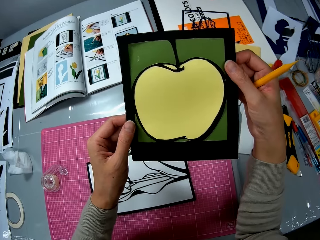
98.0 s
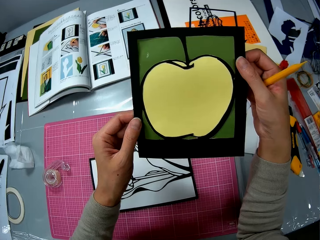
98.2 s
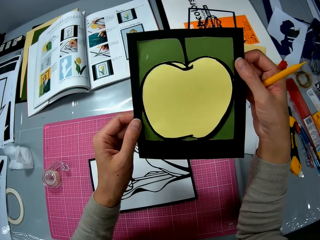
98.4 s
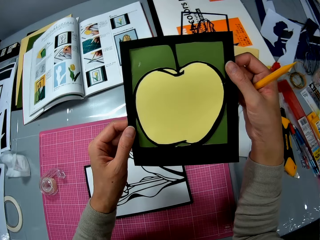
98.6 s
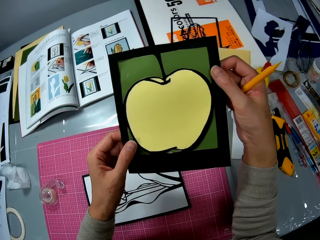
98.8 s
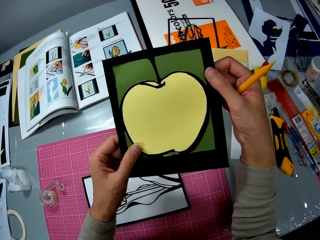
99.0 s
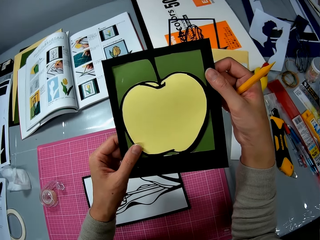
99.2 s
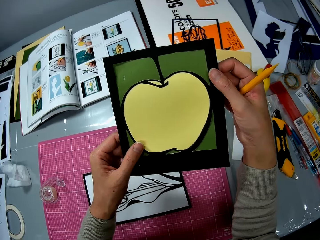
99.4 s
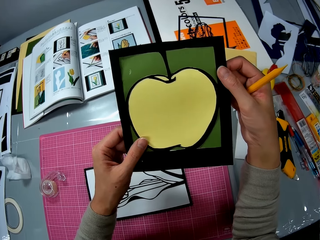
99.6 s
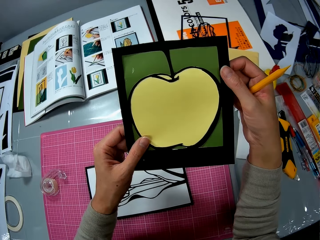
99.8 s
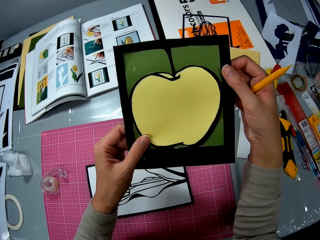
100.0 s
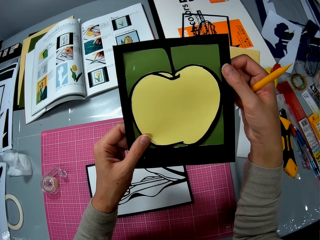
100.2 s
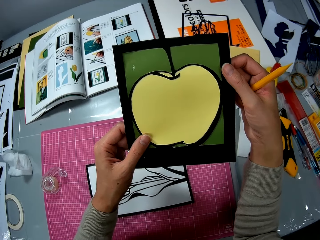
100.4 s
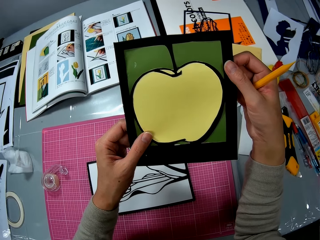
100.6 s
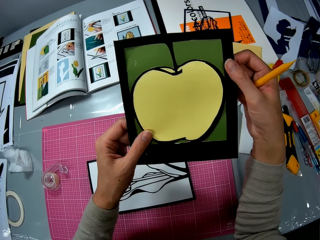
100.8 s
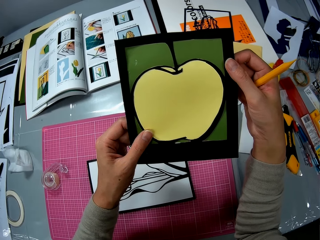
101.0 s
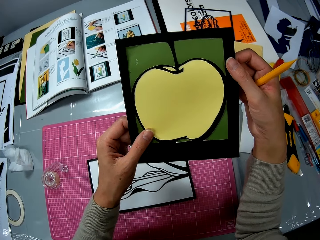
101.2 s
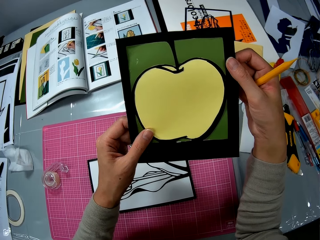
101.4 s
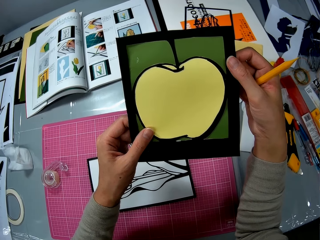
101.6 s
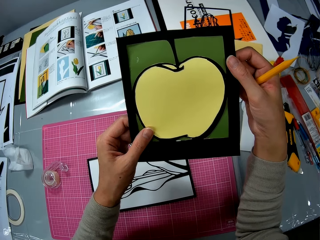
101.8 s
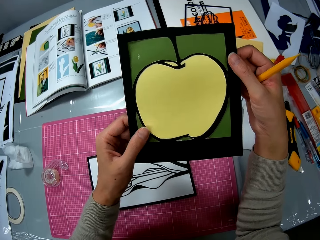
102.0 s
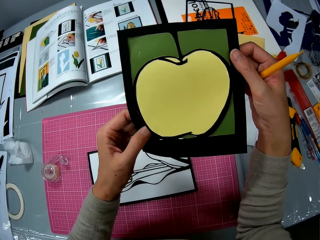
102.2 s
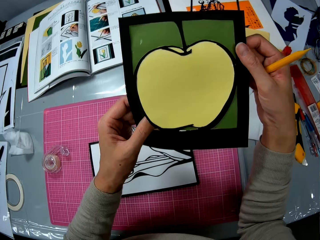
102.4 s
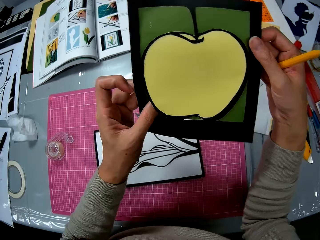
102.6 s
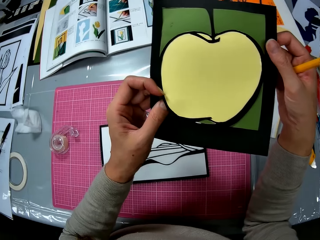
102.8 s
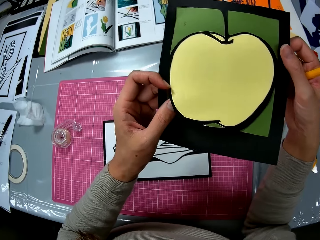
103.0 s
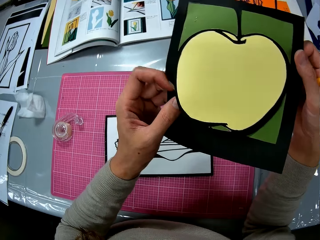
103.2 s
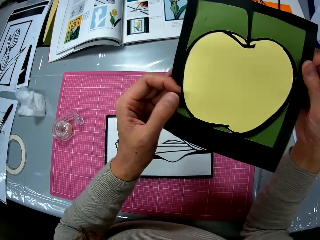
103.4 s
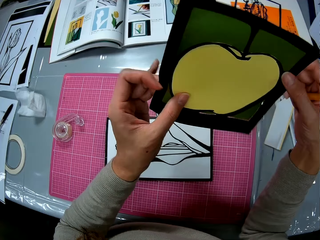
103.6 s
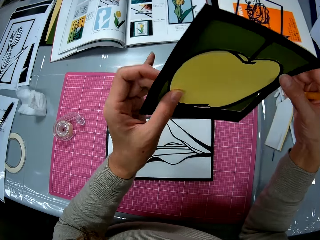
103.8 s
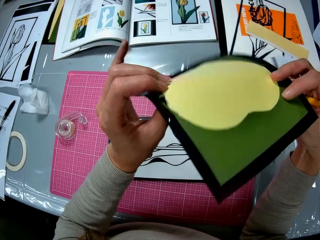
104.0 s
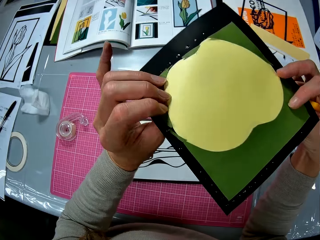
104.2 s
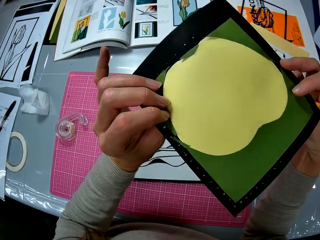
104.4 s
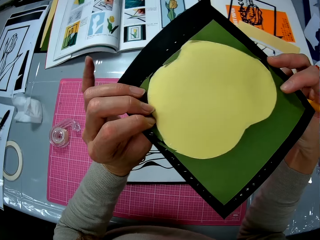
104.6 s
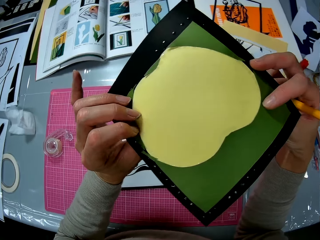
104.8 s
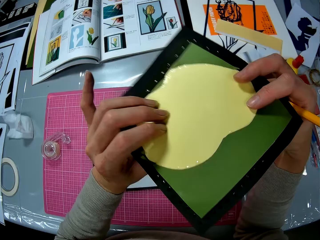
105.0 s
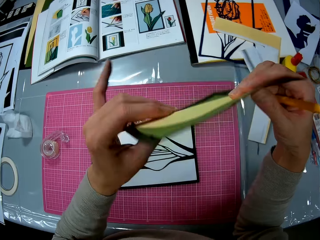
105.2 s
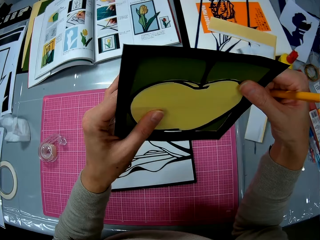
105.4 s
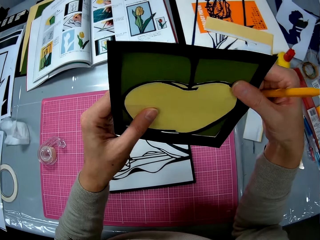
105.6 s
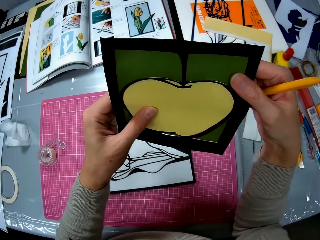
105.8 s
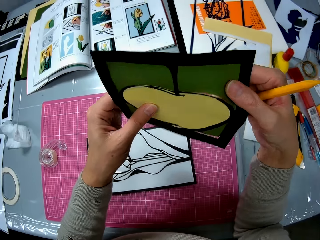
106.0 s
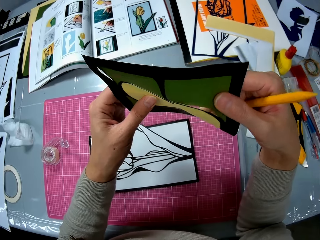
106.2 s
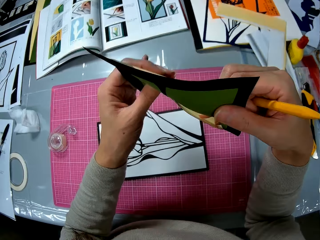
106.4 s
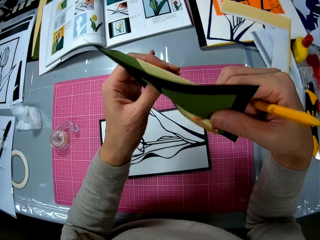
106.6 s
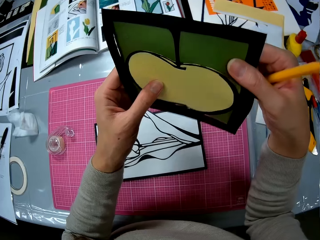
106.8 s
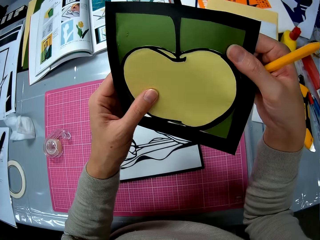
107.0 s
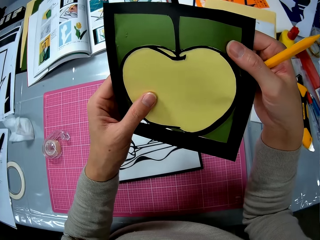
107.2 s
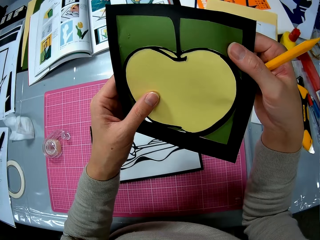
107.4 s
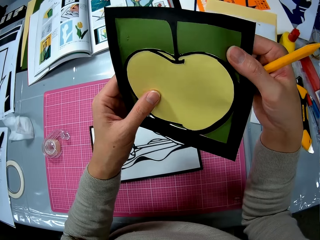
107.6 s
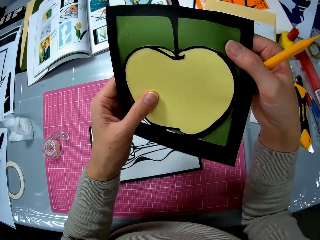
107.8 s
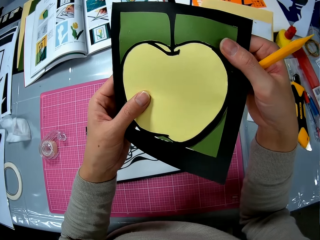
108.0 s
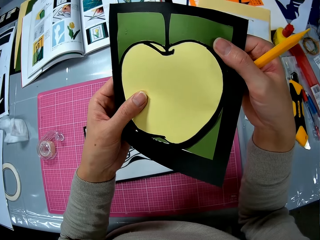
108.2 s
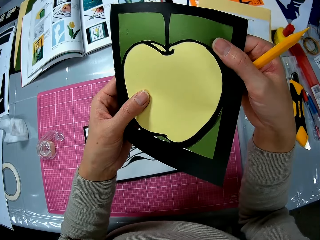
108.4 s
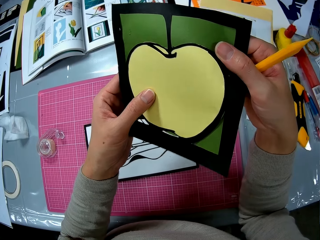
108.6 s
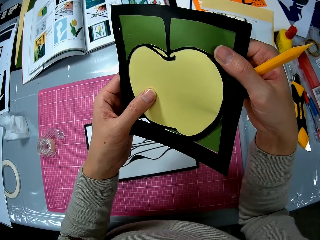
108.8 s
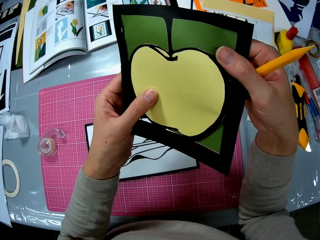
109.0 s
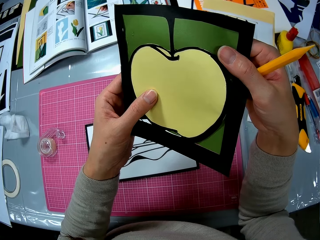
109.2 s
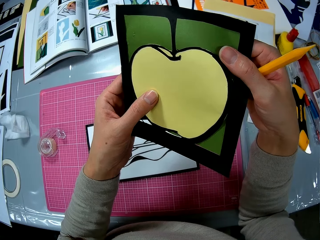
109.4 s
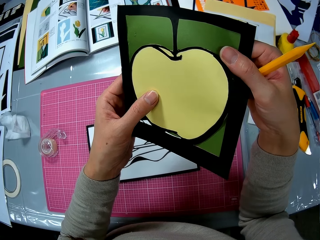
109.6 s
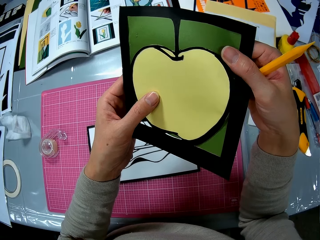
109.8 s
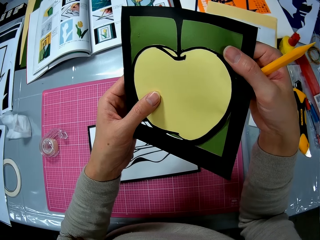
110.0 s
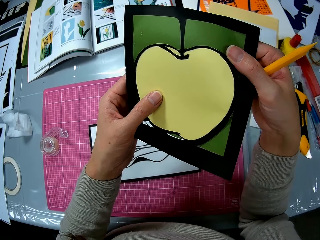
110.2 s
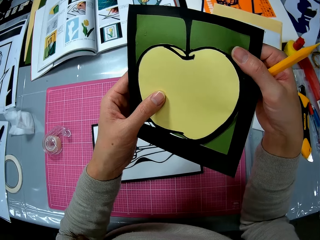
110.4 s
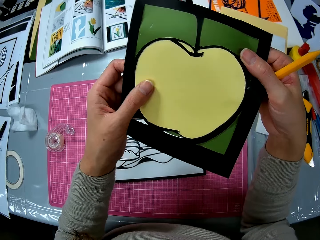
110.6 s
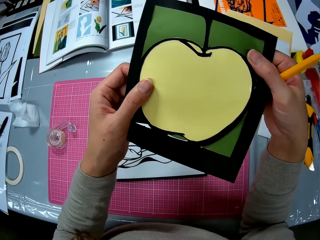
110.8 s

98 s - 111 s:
The camera wearer flips the drawing paper. They try to pop out the drawing paper.

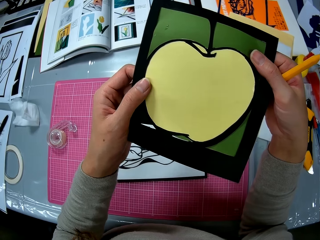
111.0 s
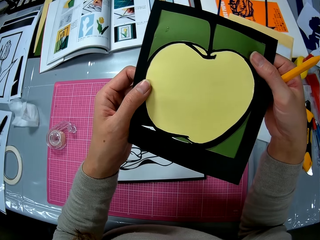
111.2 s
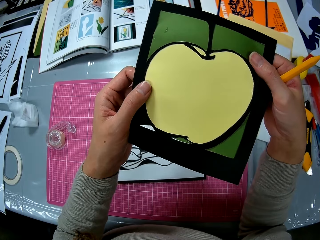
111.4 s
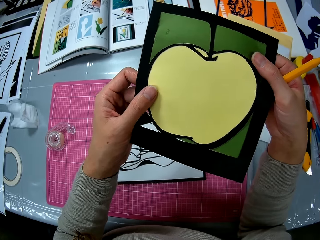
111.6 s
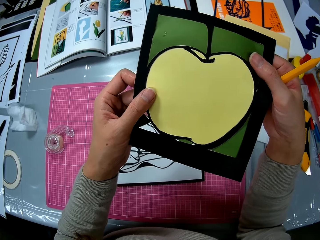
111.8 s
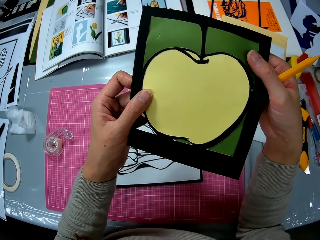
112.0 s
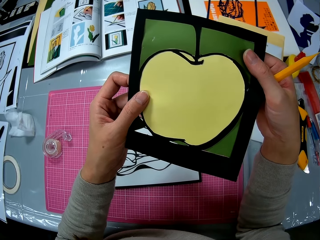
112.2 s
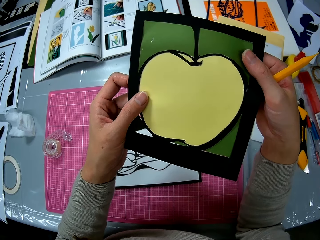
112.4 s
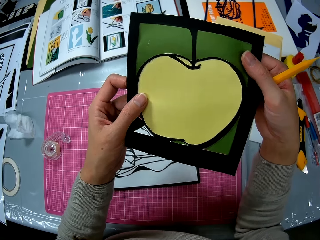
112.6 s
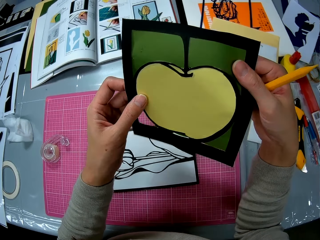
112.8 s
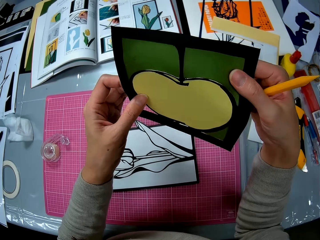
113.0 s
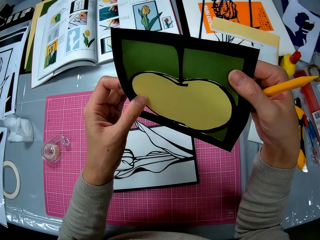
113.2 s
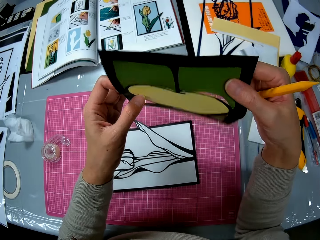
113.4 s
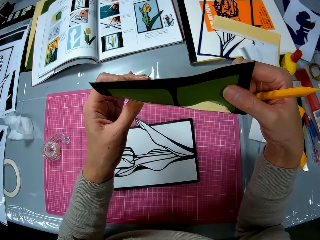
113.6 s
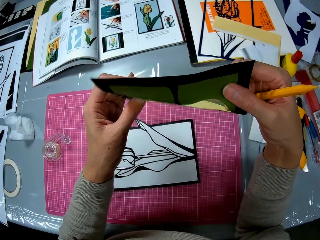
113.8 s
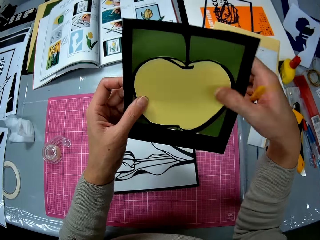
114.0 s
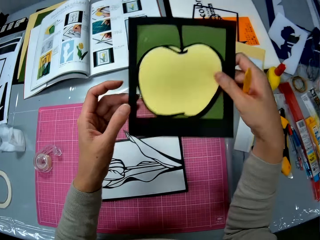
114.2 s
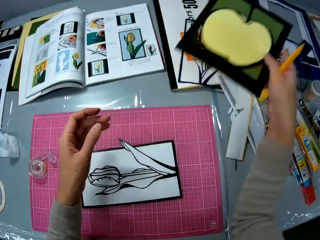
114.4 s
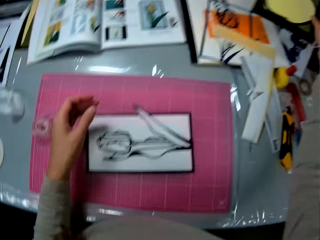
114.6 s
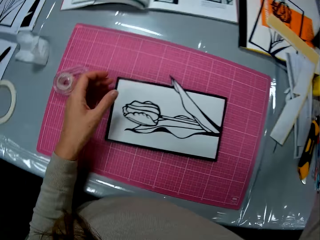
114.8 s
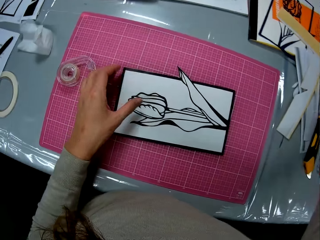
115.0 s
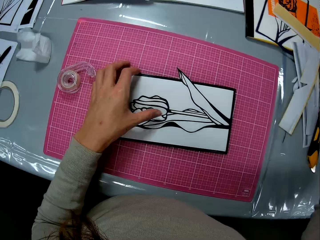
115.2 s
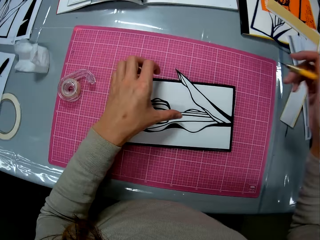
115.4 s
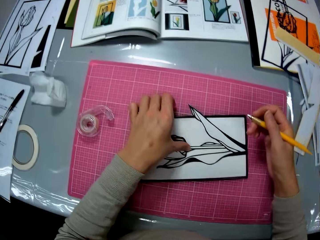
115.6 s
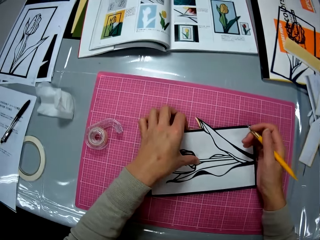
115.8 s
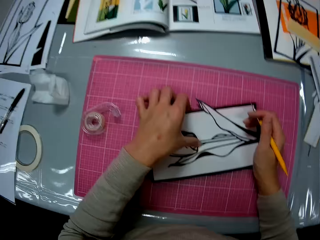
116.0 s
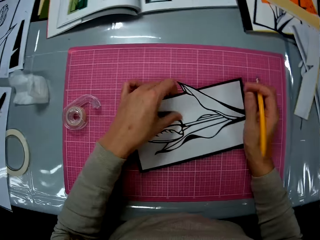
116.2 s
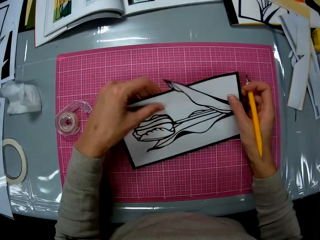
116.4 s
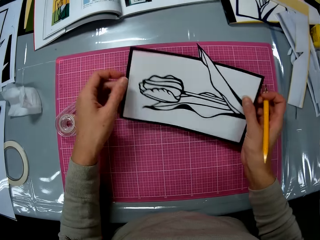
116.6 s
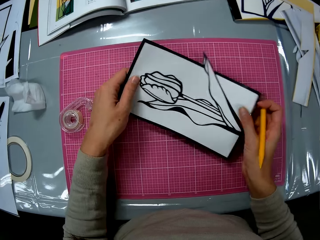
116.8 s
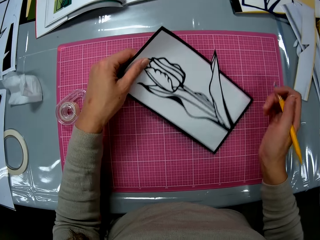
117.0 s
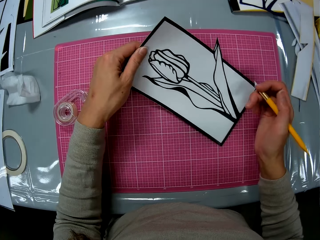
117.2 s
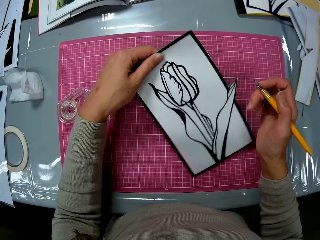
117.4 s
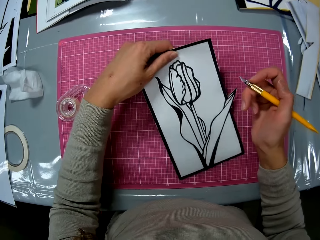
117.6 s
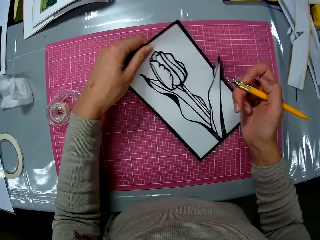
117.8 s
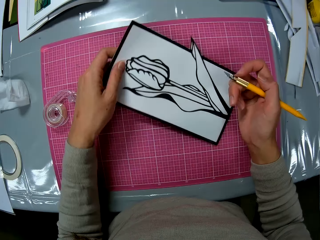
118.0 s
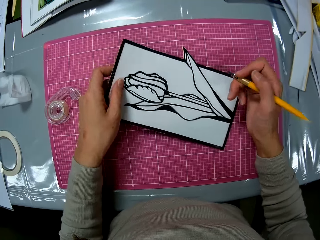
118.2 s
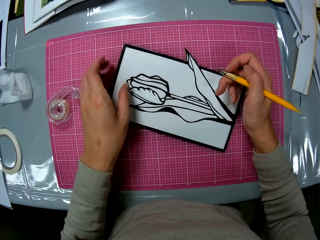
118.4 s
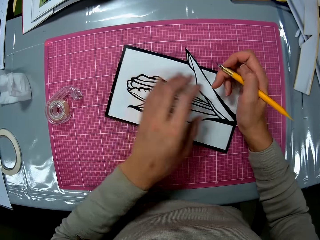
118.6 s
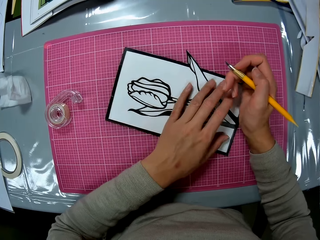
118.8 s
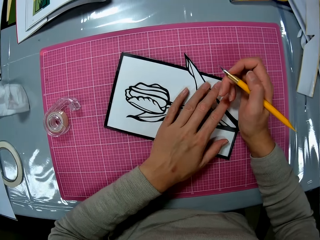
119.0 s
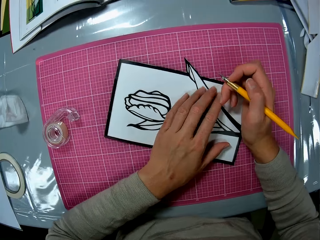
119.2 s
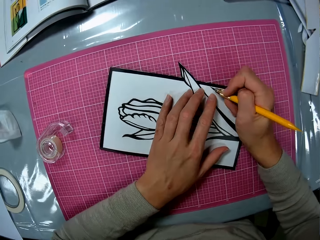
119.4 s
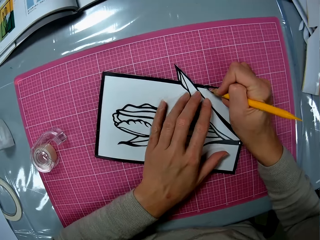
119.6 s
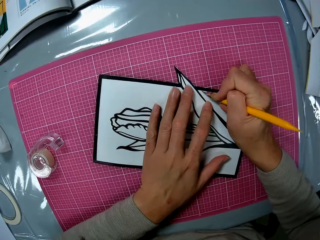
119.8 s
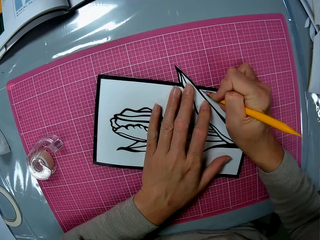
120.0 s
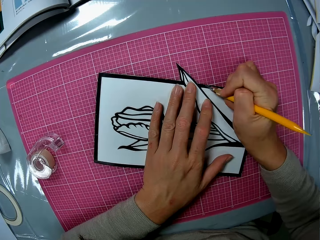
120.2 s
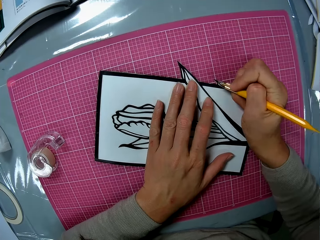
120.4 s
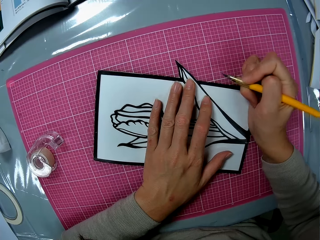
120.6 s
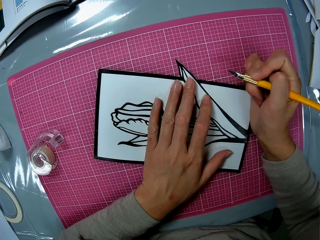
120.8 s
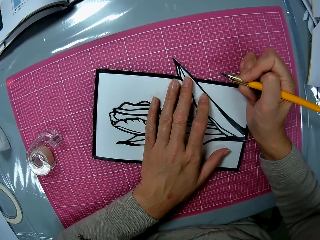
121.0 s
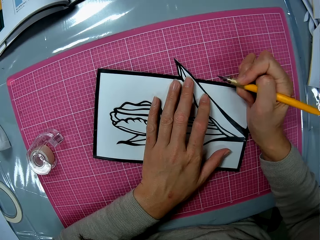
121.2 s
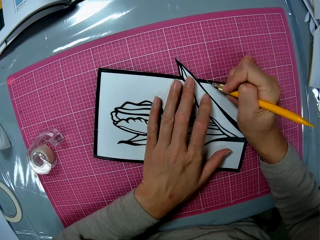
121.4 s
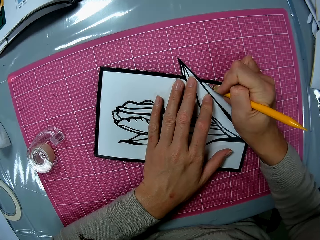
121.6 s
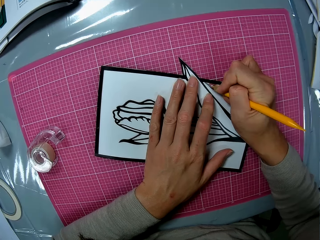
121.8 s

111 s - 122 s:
The camera wearer puts the apple papercraft or drawing paper back on the table with her right hand. She adjusts the papercraft on the cutting mat. She picks up the drawing paper. She puts her left hand on the papercraft.
